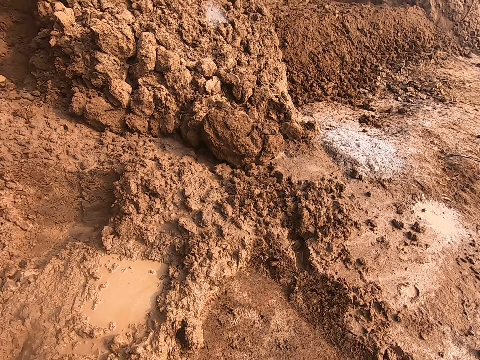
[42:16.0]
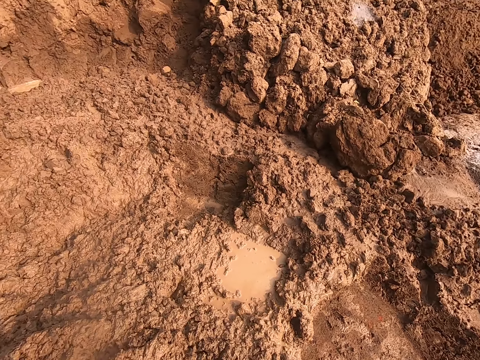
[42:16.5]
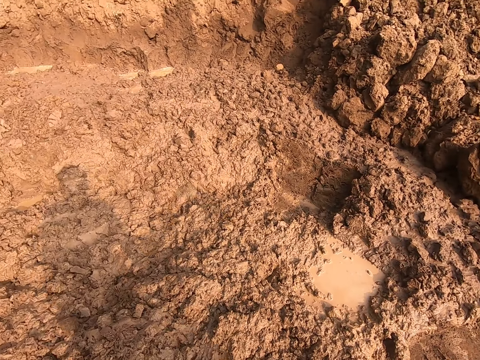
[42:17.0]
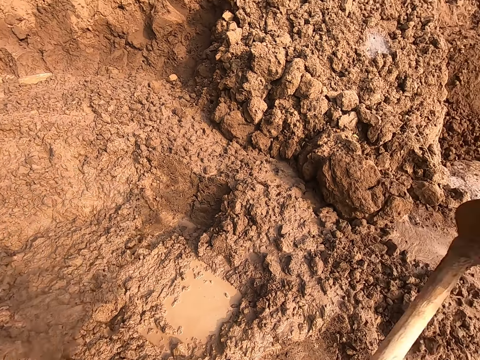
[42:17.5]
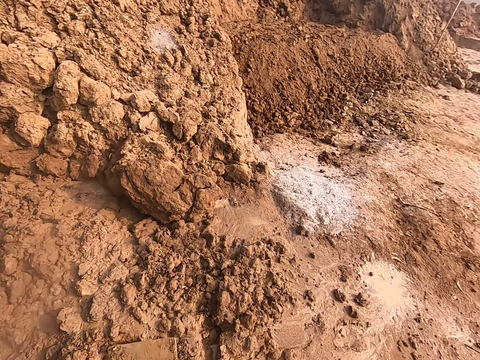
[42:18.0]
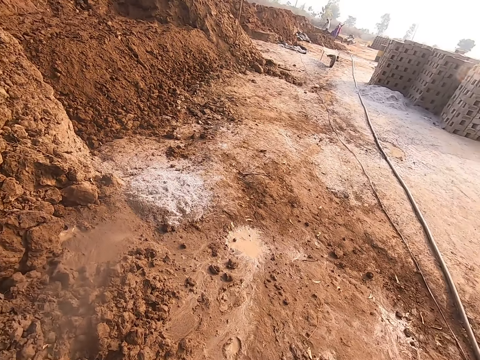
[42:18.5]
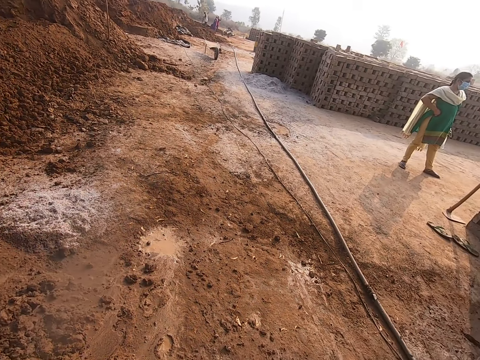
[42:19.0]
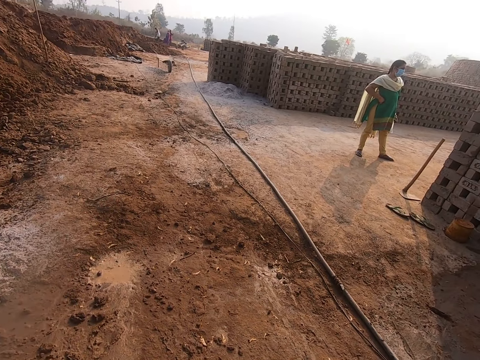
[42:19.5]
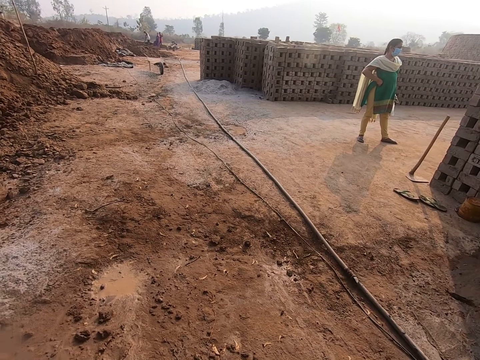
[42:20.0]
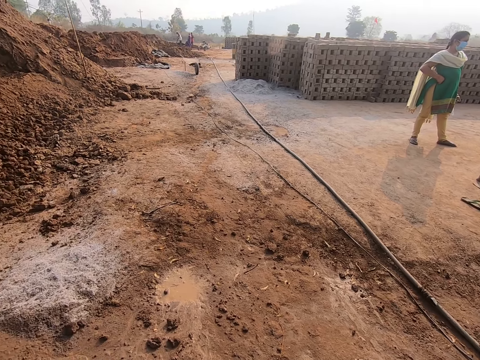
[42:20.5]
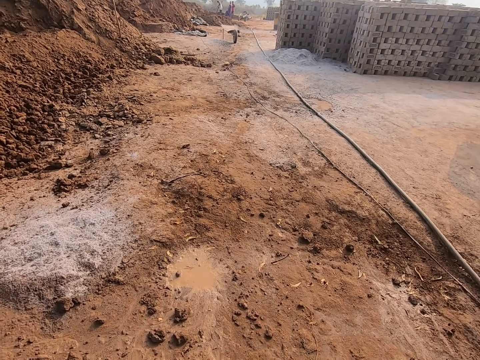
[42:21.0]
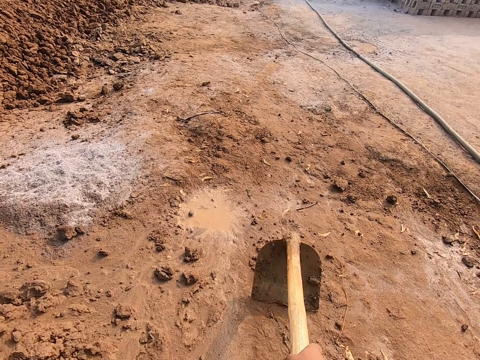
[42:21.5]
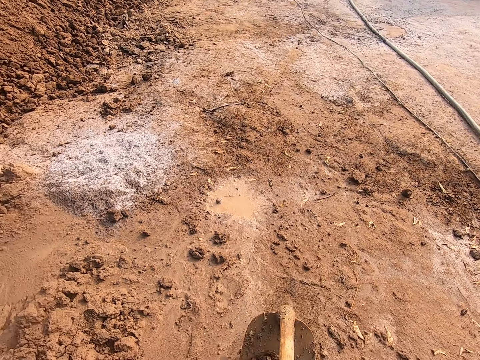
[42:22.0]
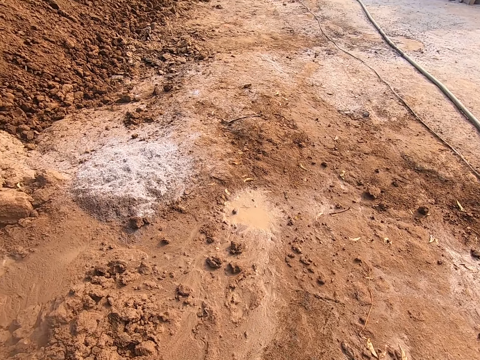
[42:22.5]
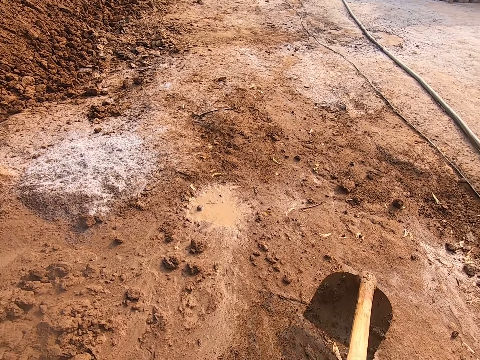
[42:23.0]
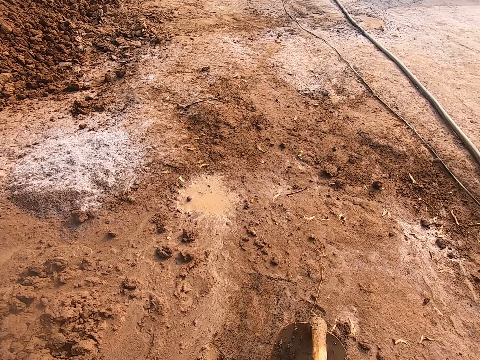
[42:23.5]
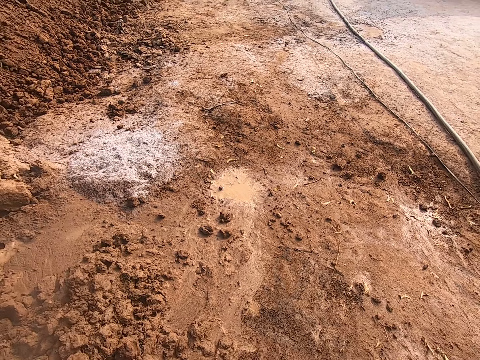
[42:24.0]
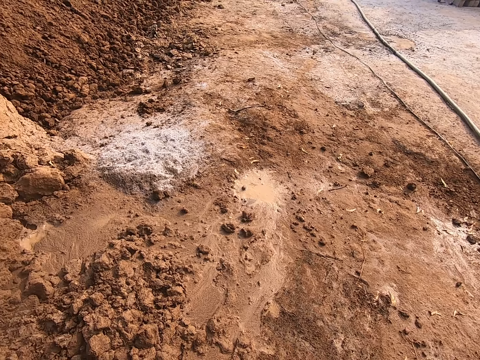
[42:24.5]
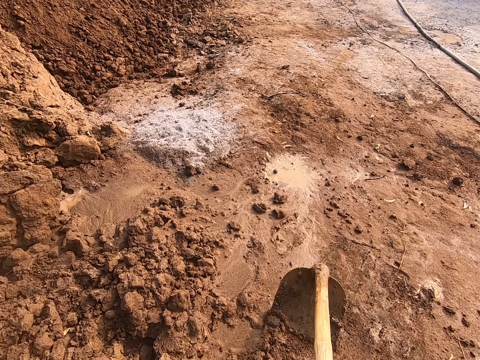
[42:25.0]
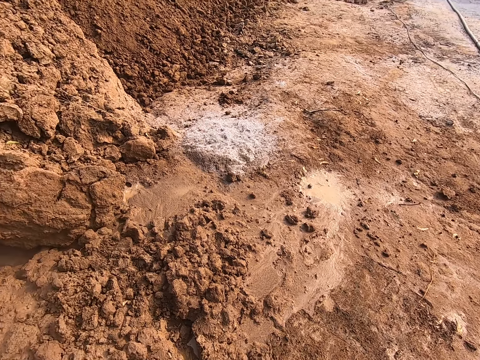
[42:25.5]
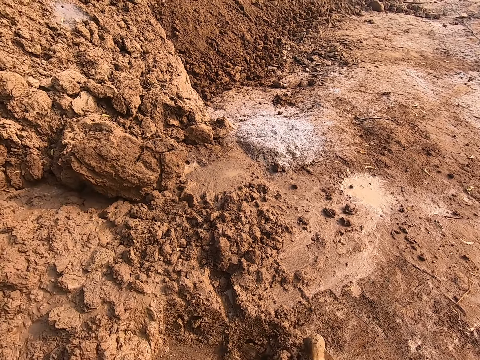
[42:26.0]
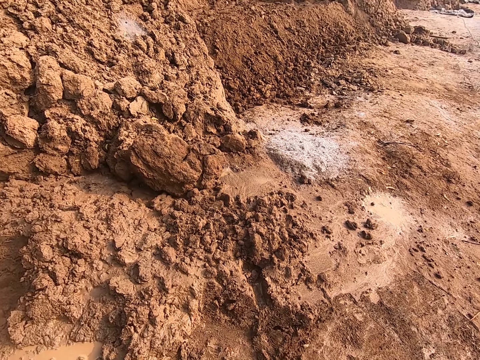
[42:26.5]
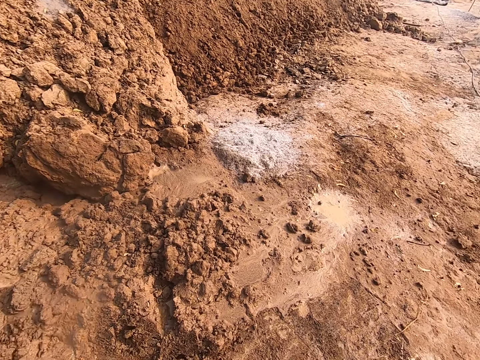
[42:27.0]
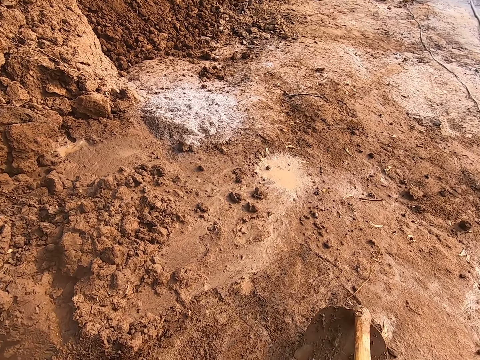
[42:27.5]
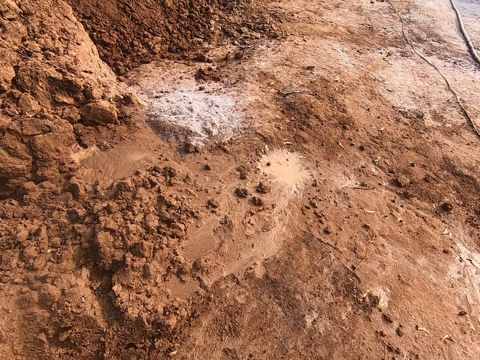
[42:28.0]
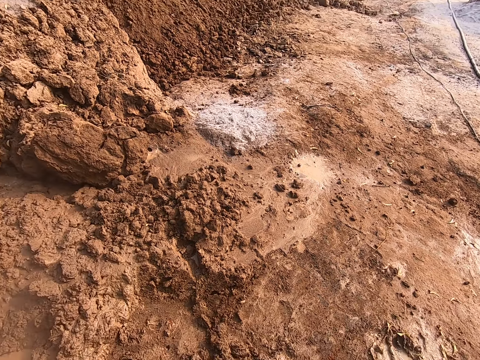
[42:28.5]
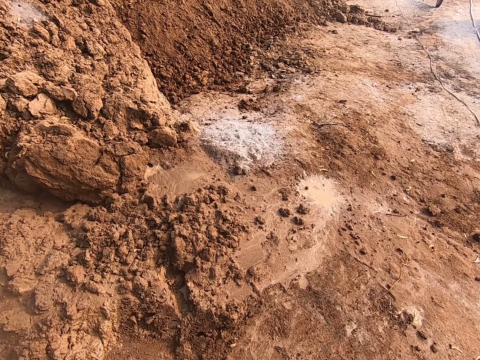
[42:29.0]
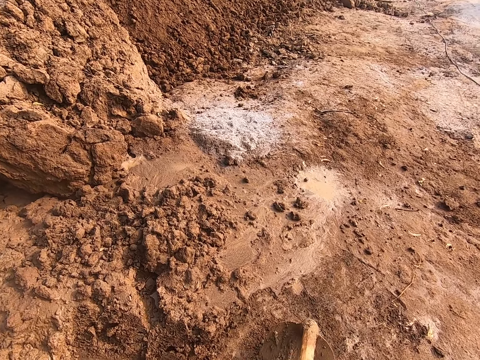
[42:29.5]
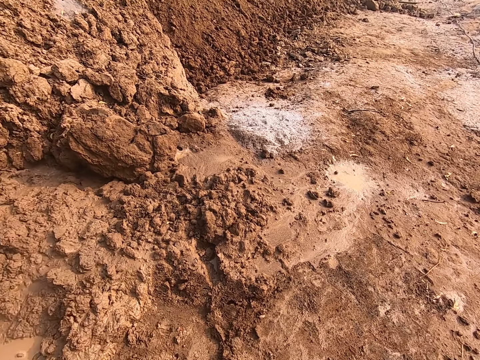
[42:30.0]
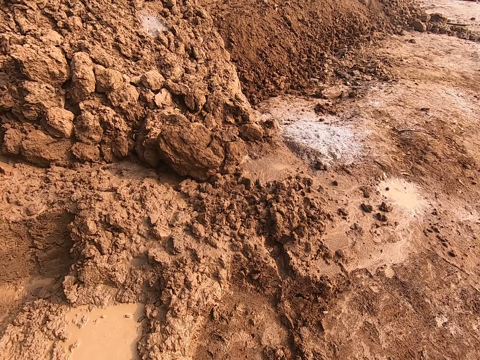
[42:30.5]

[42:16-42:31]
The camera wearer puts the shovel down on the ground. They look around. They dig in the mud with the shovel.

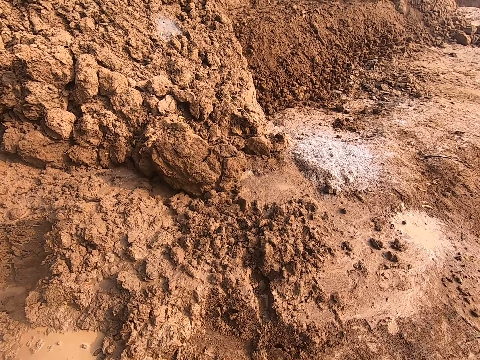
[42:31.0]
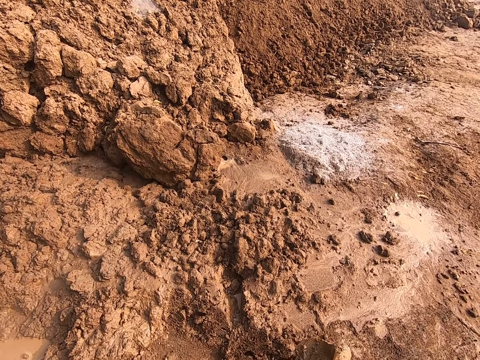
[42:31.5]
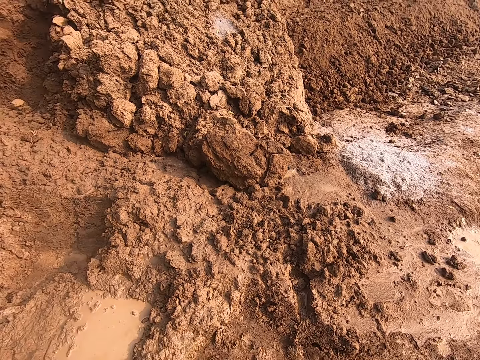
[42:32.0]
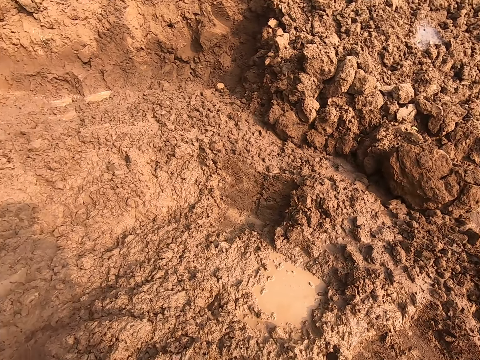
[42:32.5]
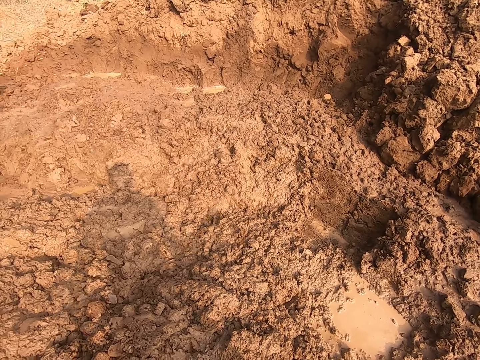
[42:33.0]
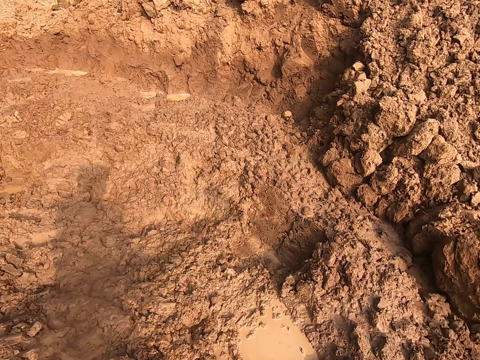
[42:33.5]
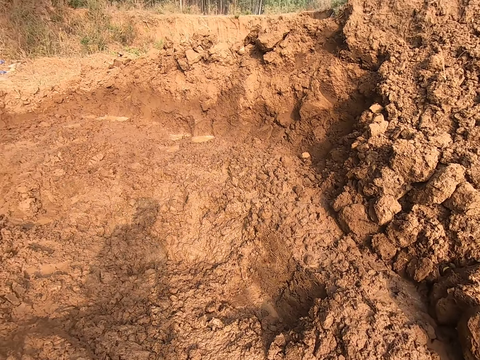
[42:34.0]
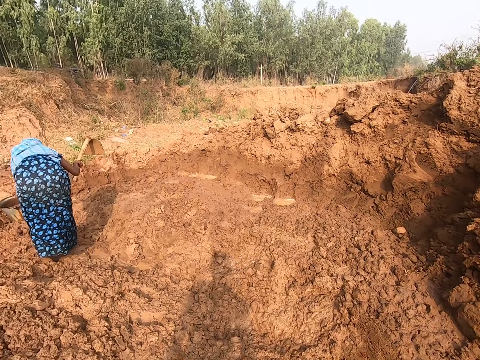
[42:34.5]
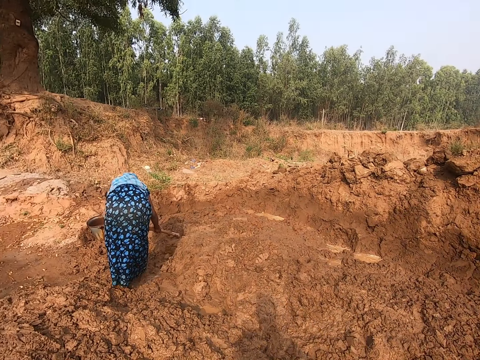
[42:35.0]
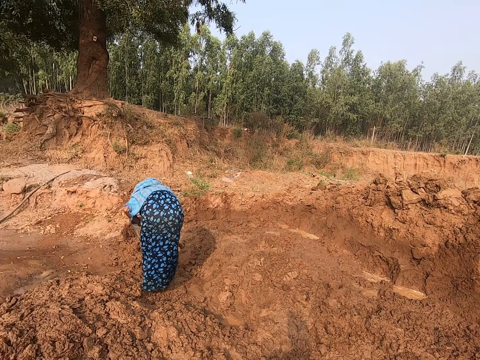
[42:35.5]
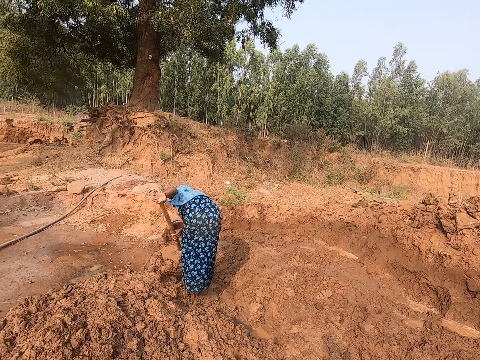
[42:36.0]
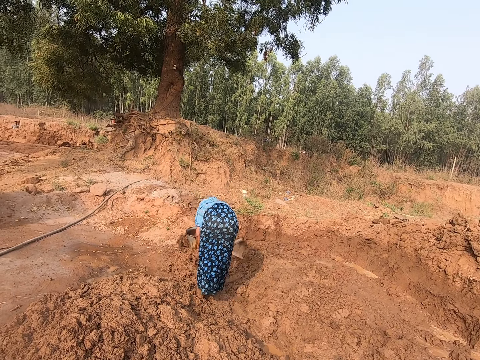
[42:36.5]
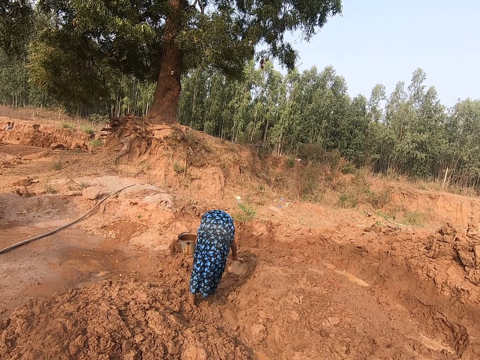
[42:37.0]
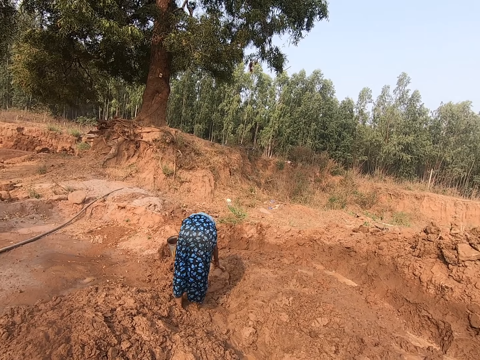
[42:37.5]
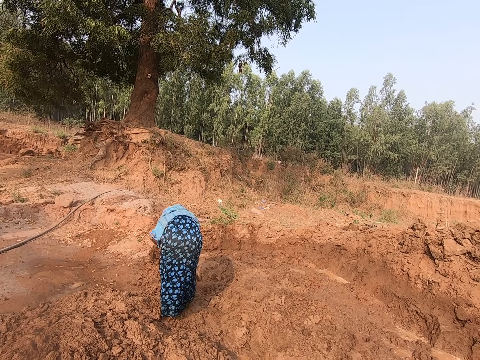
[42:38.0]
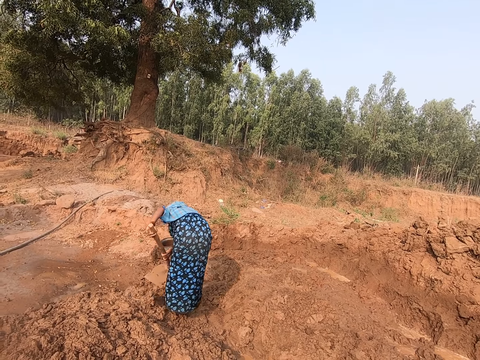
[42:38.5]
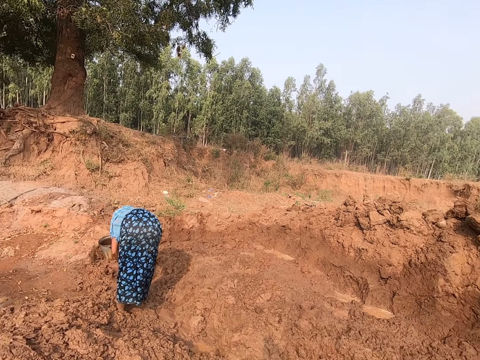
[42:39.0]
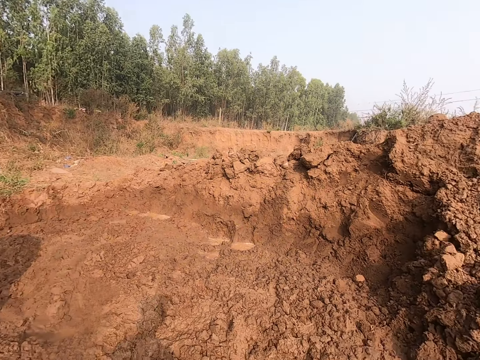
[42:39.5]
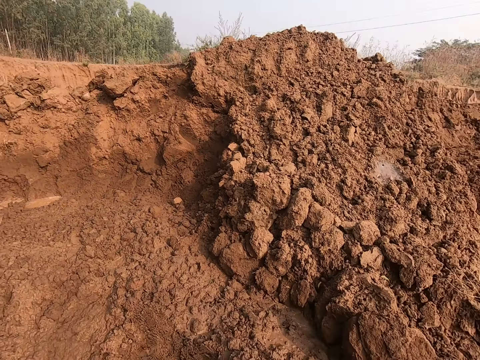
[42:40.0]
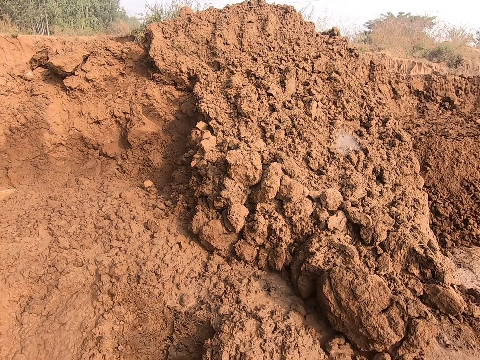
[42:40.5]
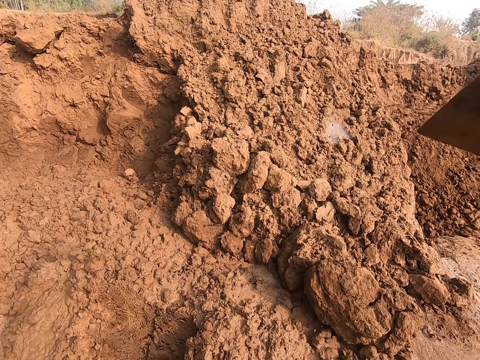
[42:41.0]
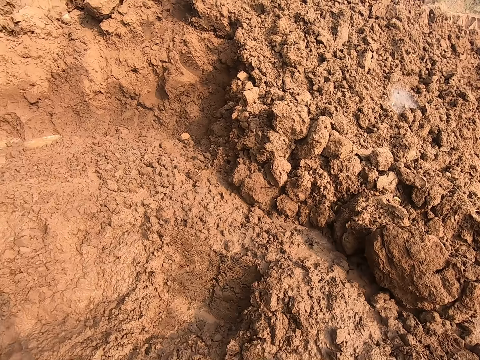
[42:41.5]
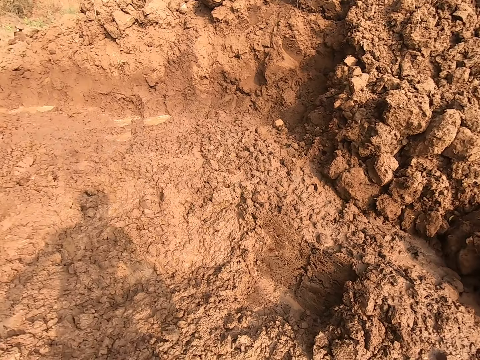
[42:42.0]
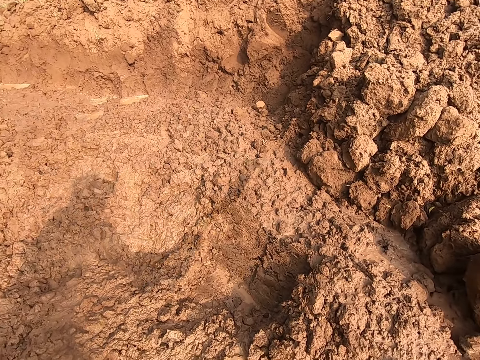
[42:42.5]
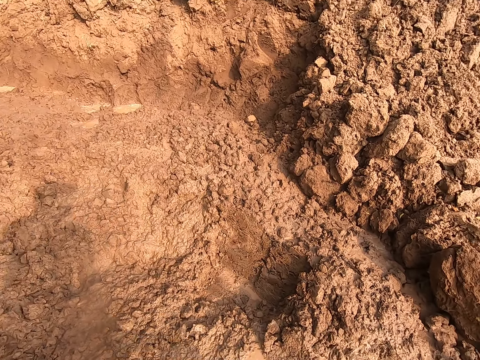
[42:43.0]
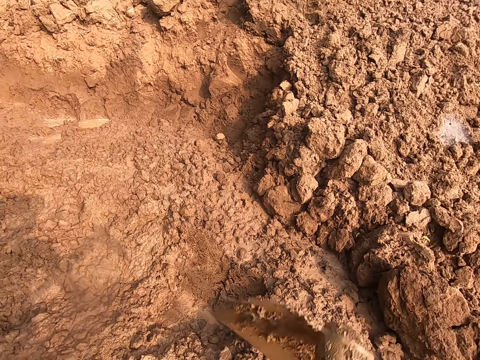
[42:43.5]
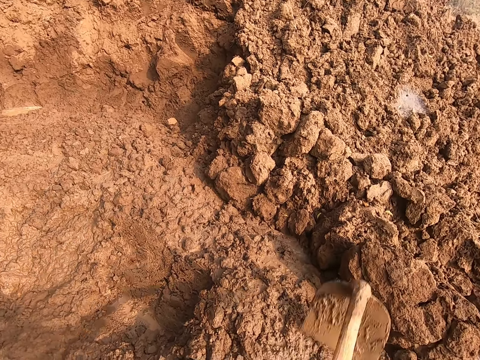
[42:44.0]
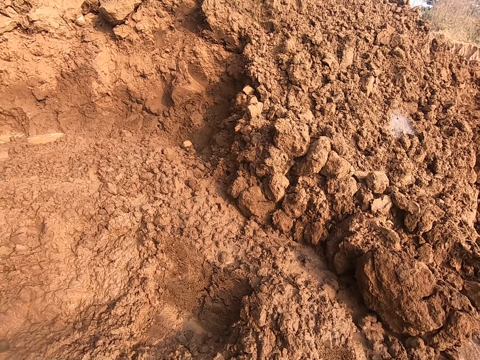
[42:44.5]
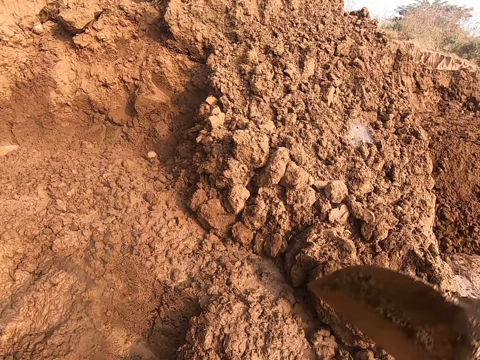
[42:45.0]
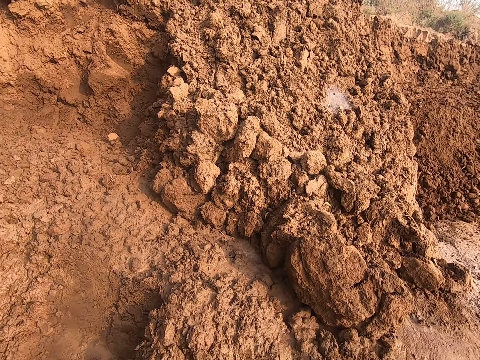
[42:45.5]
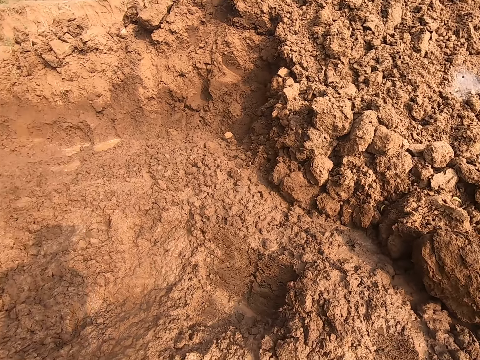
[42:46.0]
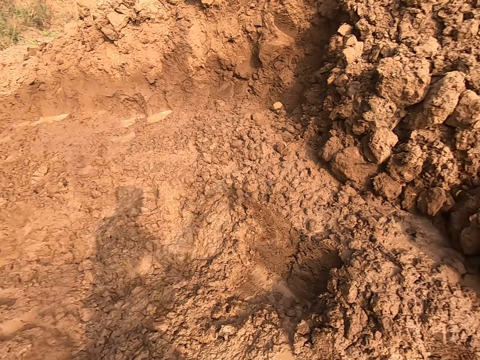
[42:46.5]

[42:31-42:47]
The camera wearer puts the shovel down on the ground. They look around. They dig in the mud with the shovel.
